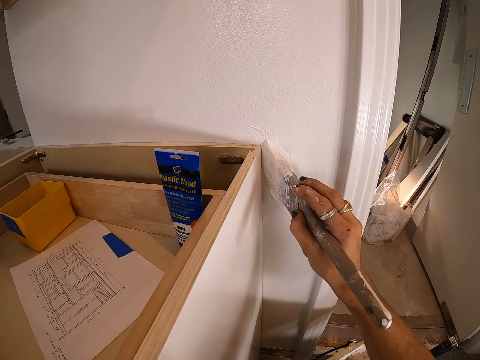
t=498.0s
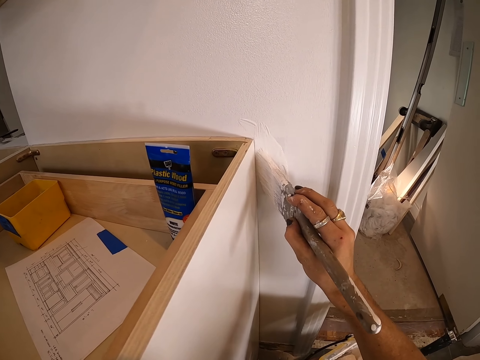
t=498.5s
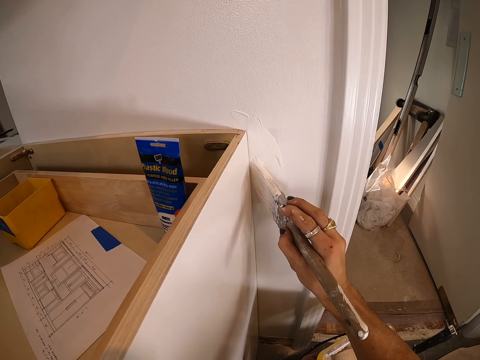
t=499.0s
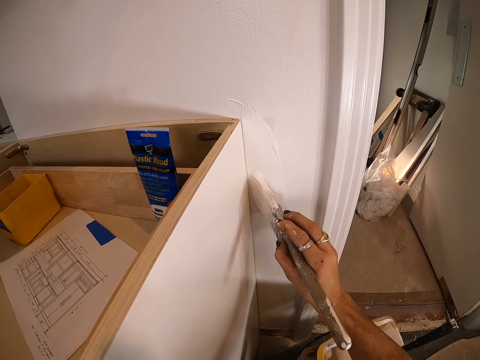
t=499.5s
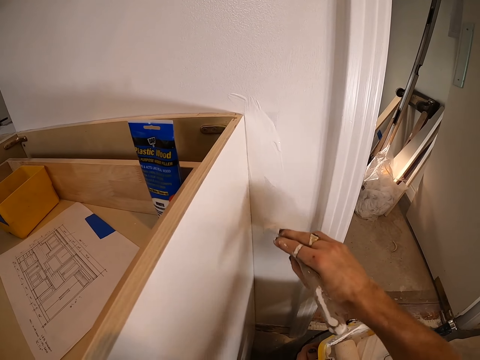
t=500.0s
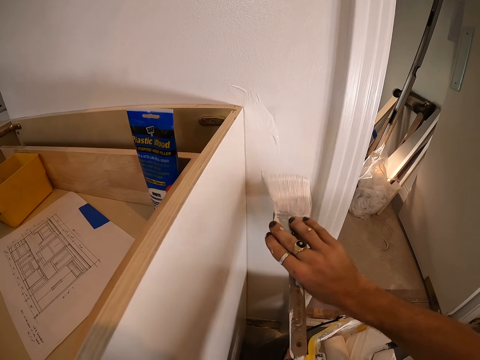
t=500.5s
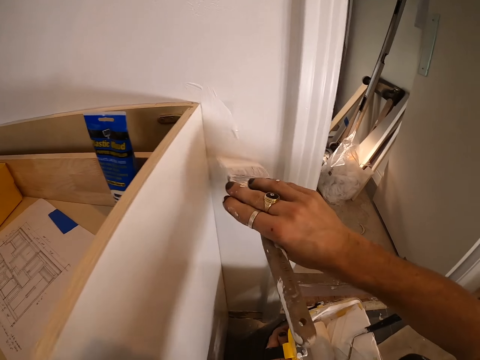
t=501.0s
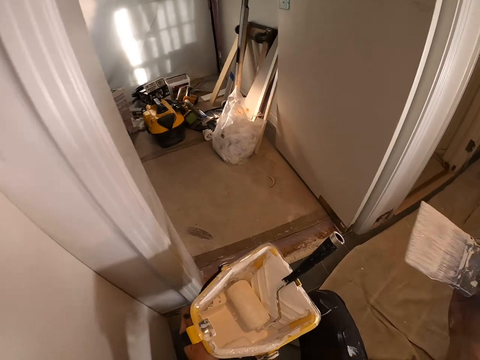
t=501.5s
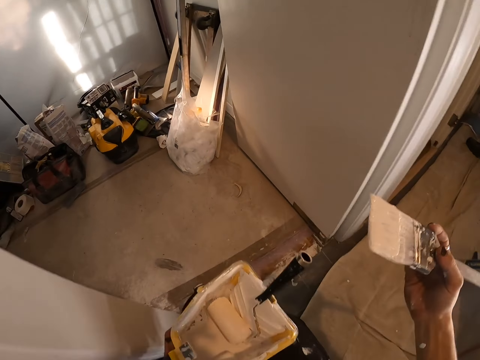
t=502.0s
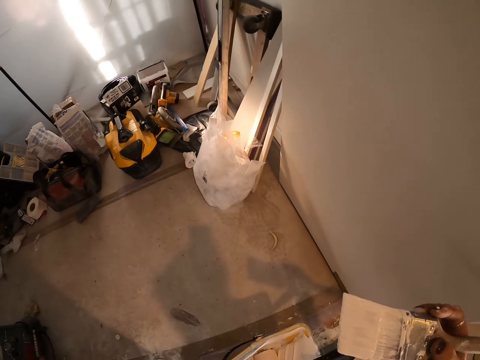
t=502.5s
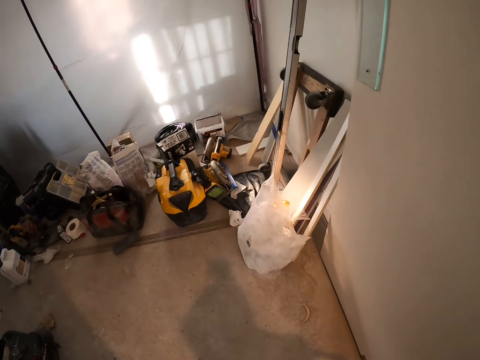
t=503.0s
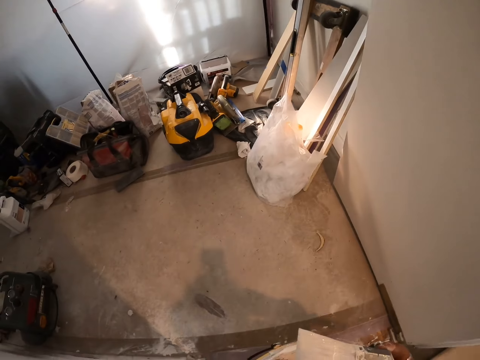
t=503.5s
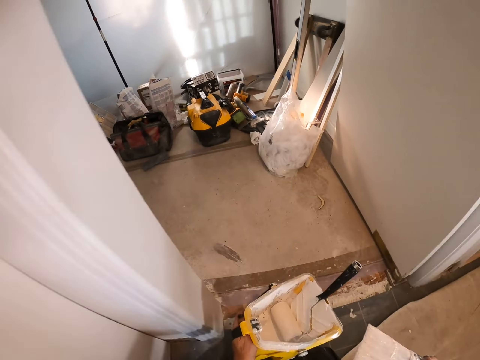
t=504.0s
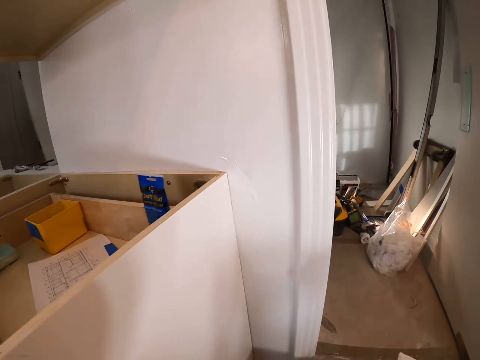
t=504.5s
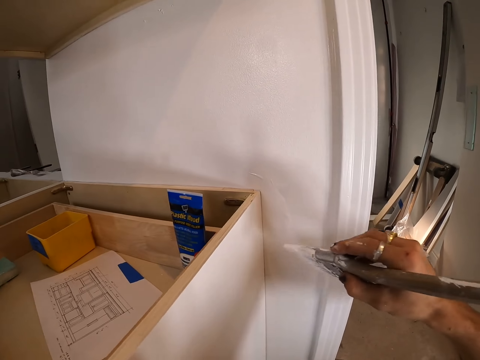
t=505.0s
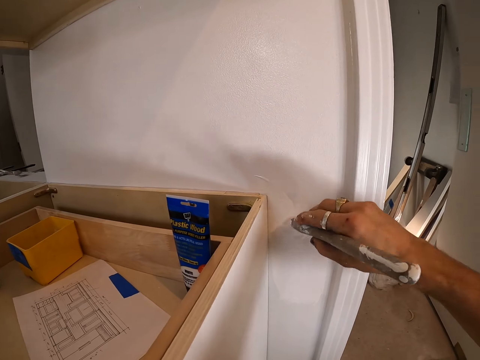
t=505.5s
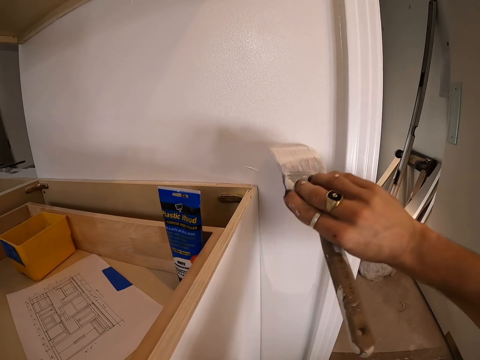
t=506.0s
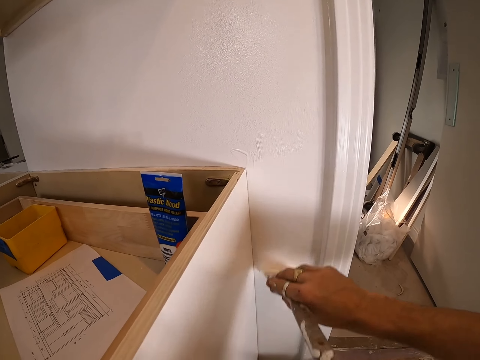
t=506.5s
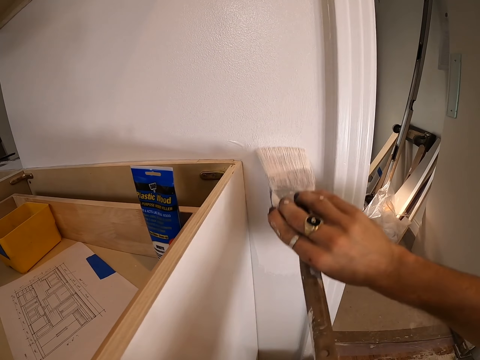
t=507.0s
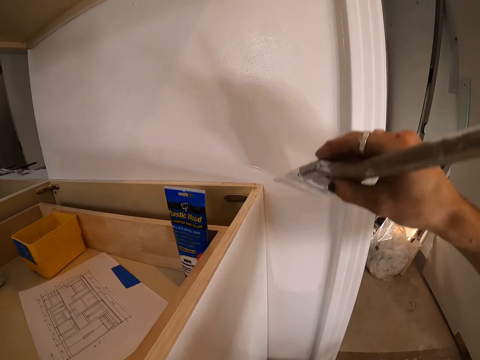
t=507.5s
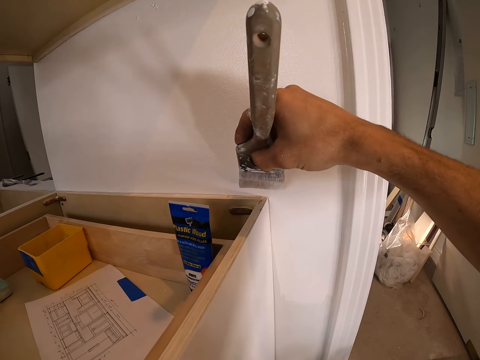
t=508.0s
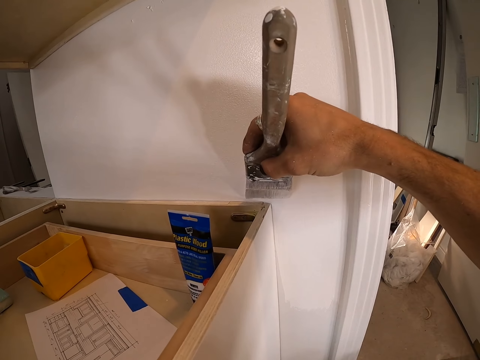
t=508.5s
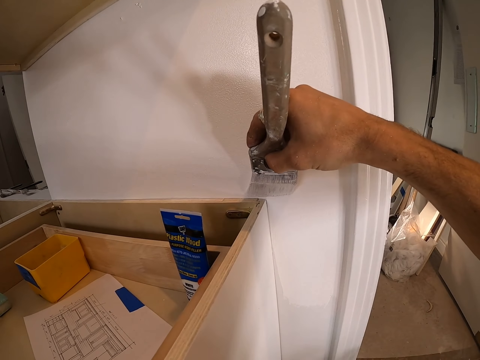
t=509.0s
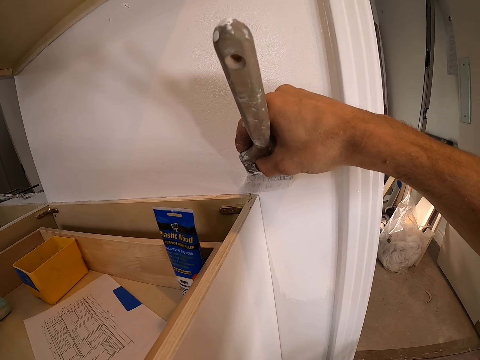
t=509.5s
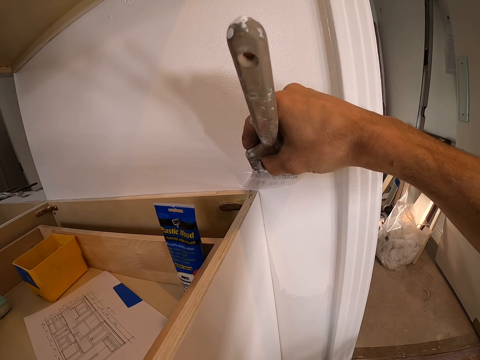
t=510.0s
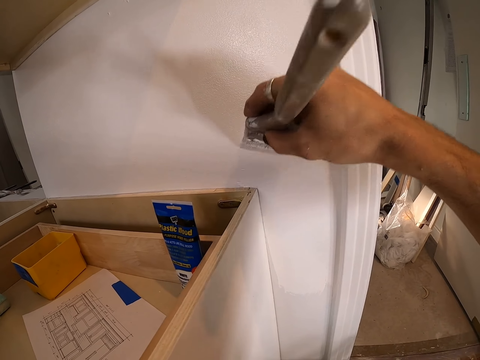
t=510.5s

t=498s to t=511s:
The camera wearer looks around. They paint on the wooden wall.

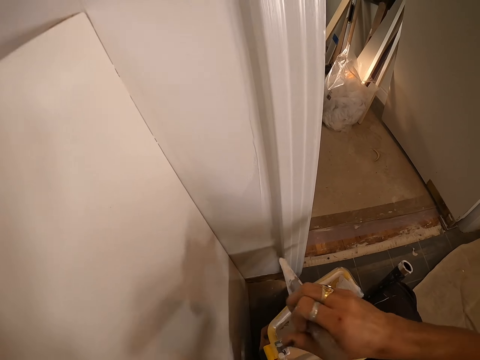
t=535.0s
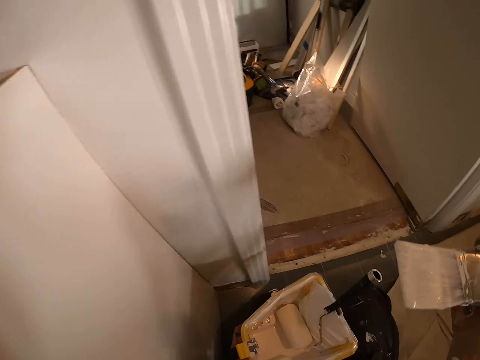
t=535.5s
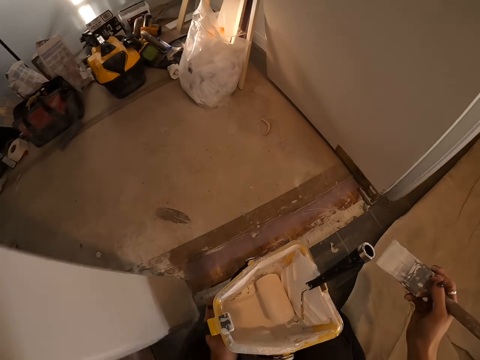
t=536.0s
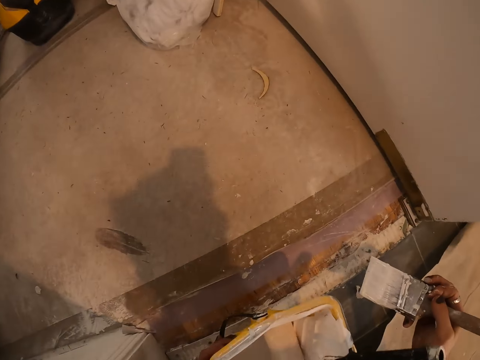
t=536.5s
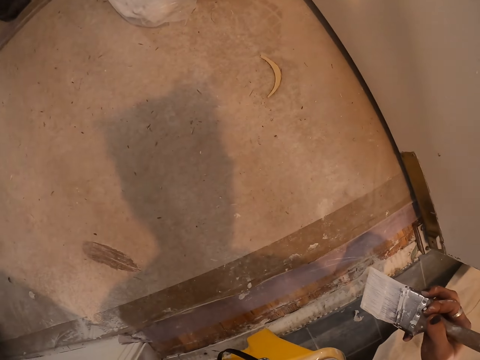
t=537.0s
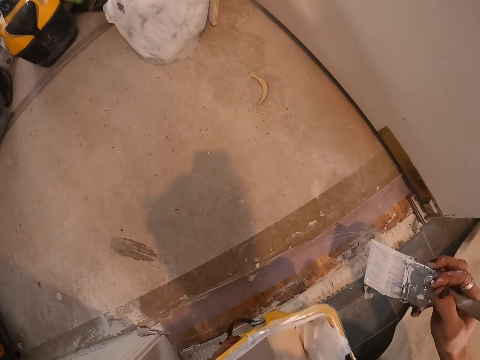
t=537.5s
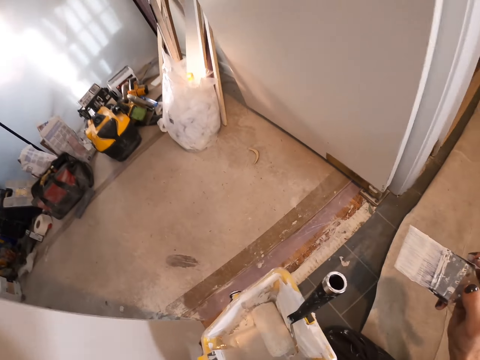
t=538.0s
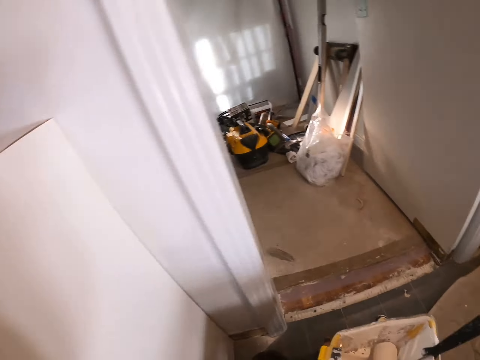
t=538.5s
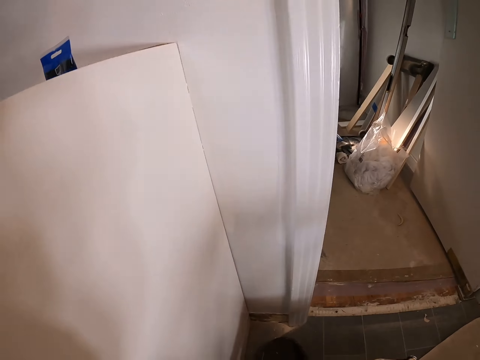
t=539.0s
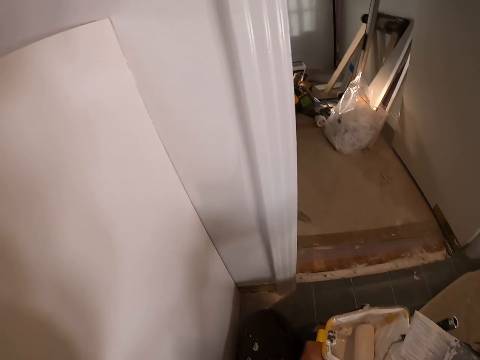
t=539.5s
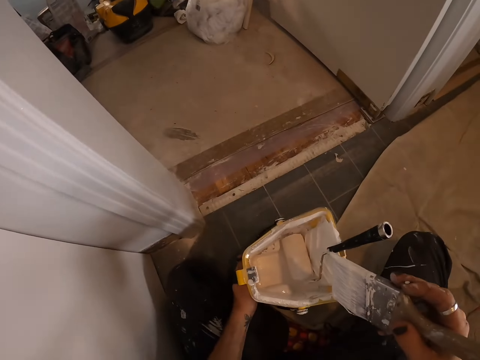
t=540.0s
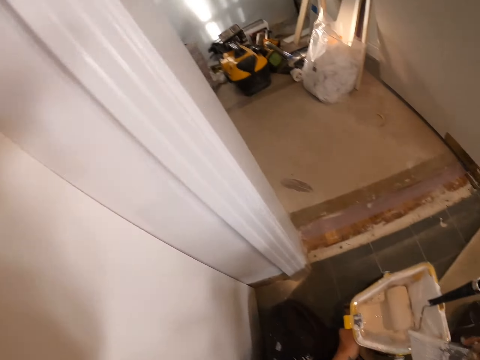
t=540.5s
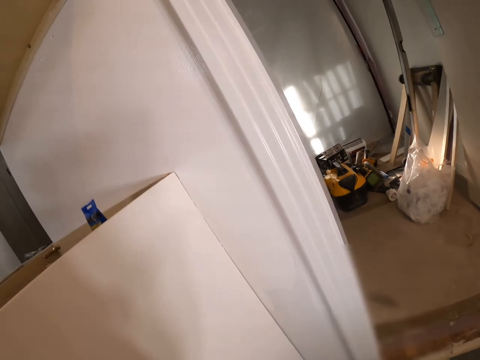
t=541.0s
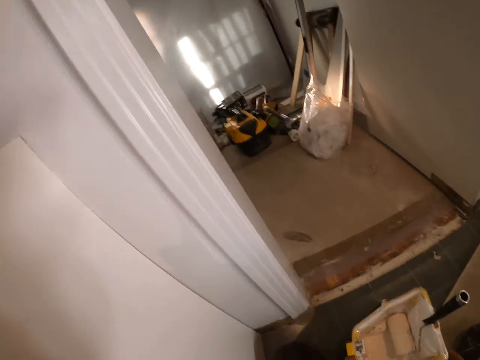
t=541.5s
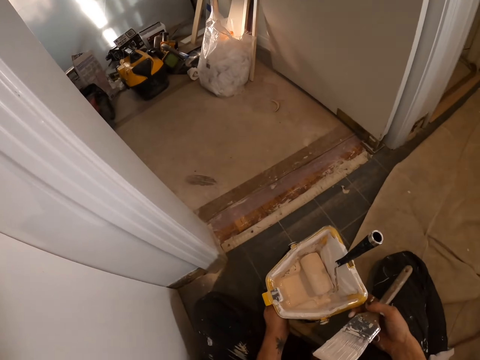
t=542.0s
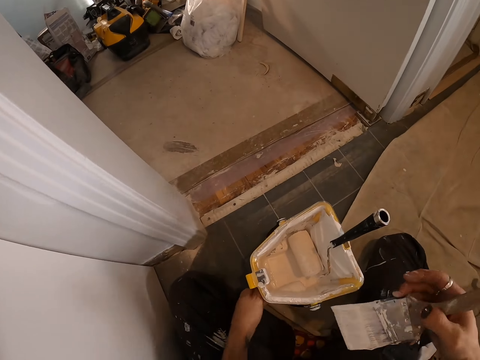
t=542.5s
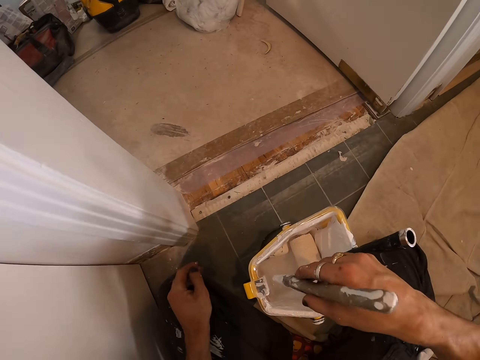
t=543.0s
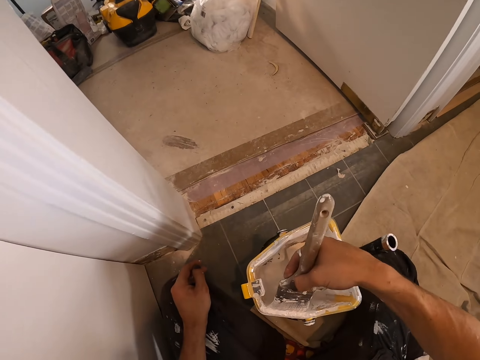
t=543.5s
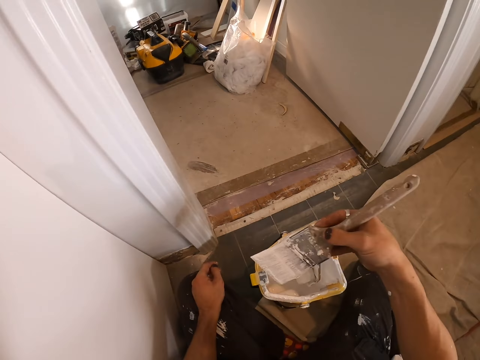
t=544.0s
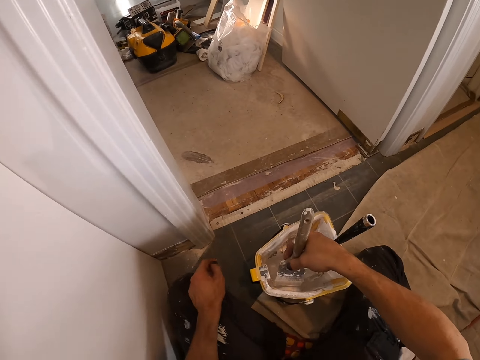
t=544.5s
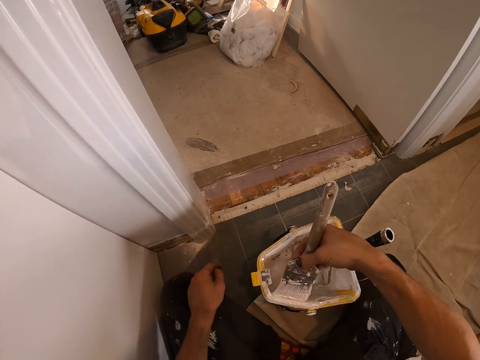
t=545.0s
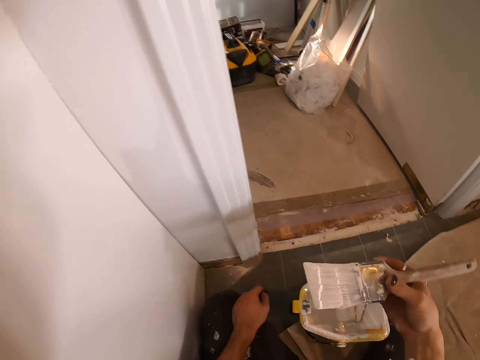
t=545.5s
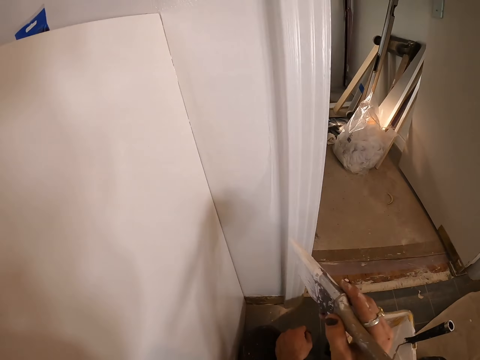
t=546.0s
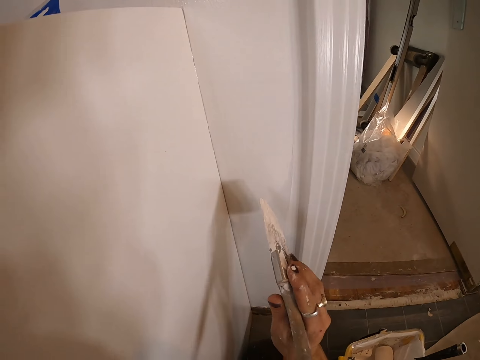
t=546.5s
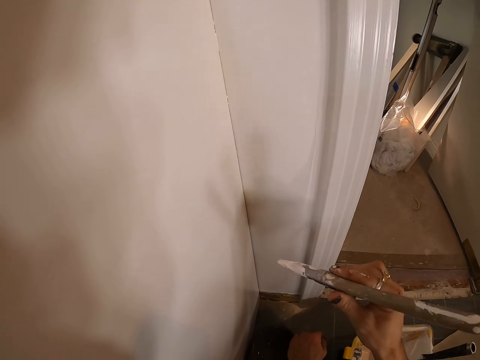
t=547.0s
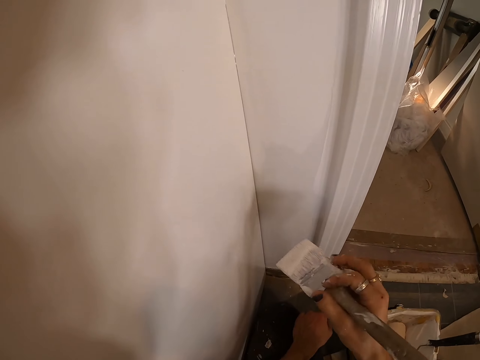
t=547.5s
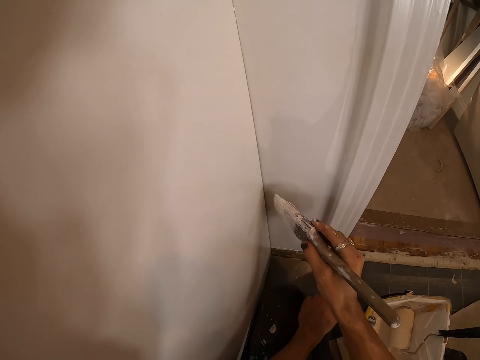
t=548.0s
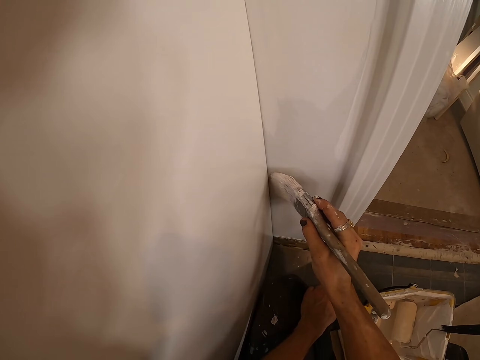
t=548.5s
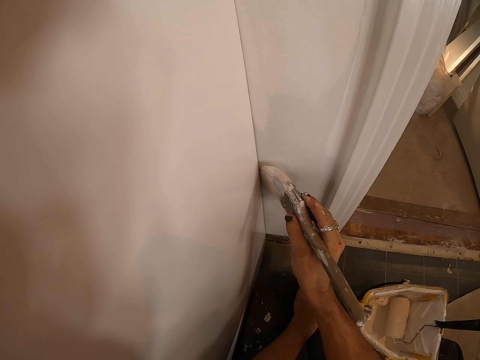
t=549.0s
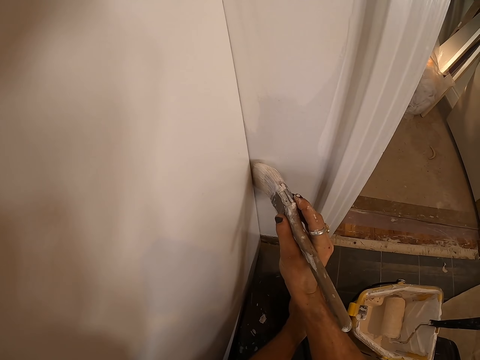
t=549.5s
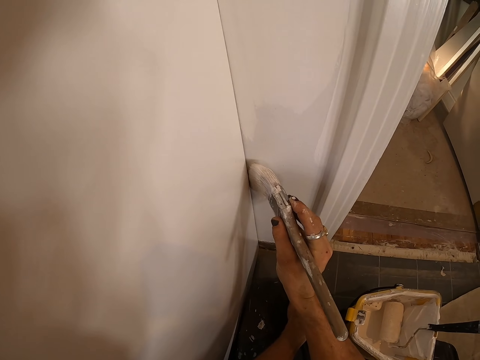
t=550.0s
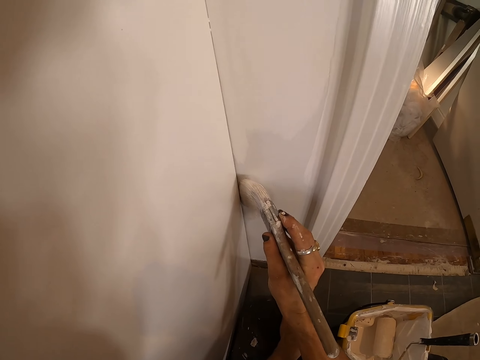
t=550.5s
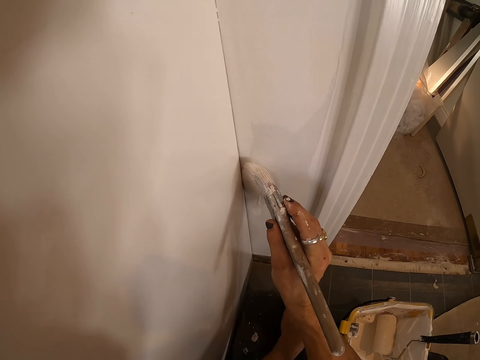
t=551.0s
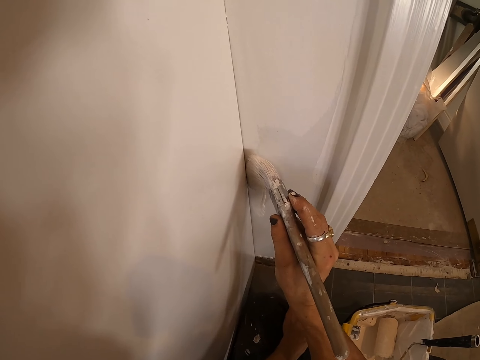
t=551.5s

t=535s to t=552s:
The camera wearer dips a paintbrush in the paintcan. They dip the paintbrush in the paintcan or tray again. They adjust the paint tray. They paint on the wooden wall with the paintbrush.
